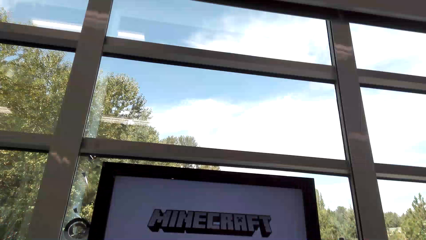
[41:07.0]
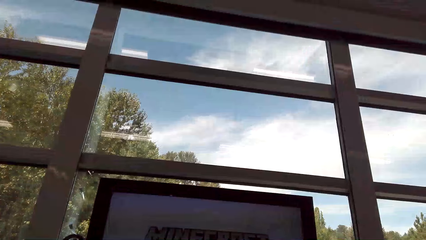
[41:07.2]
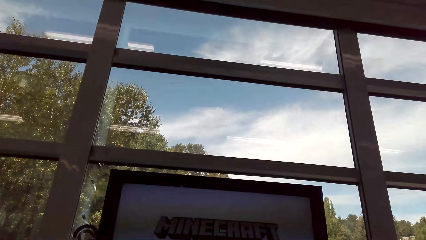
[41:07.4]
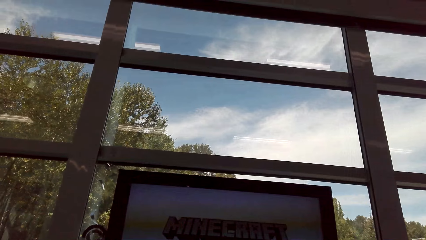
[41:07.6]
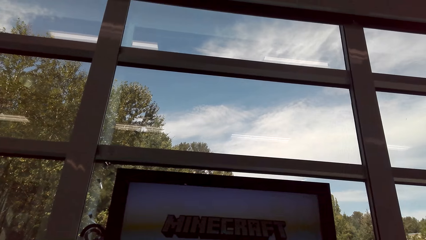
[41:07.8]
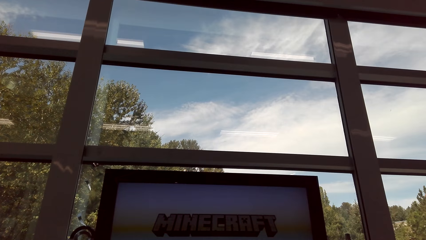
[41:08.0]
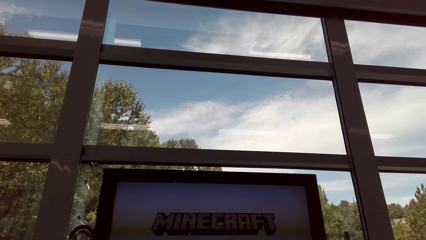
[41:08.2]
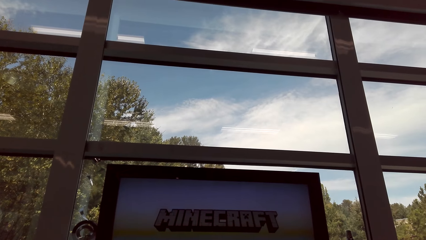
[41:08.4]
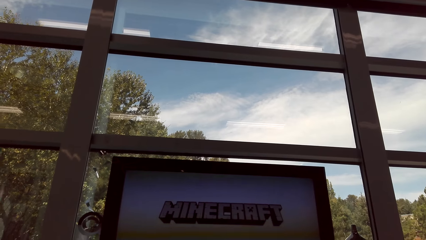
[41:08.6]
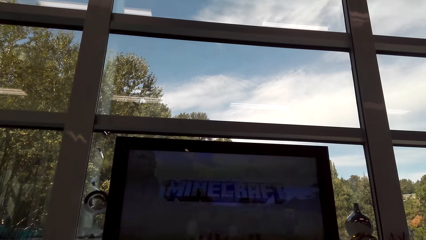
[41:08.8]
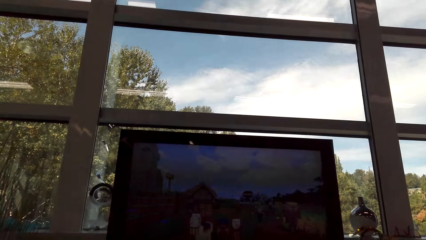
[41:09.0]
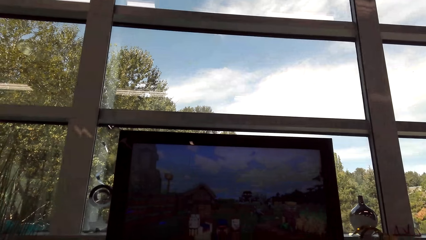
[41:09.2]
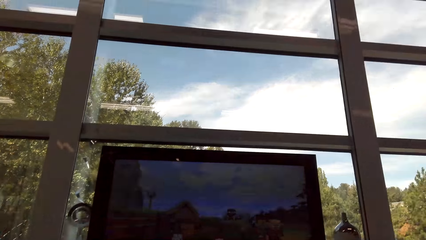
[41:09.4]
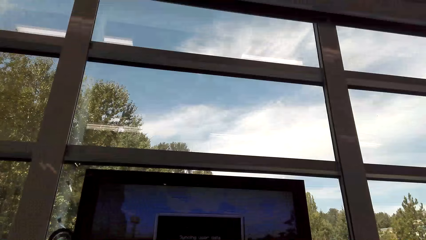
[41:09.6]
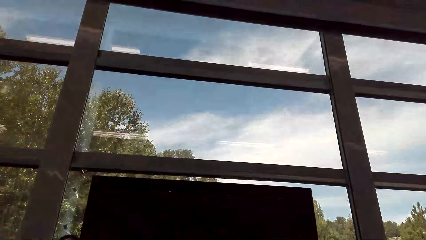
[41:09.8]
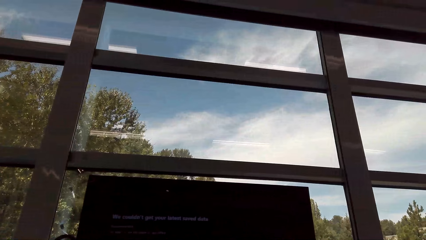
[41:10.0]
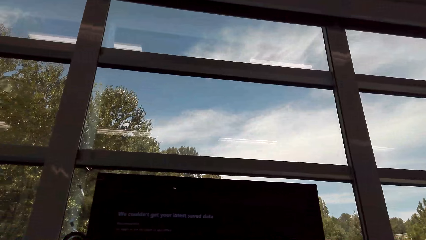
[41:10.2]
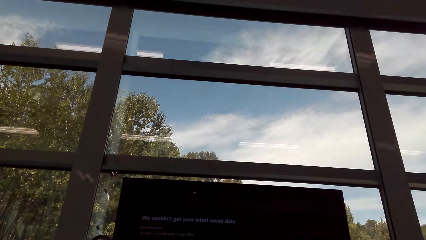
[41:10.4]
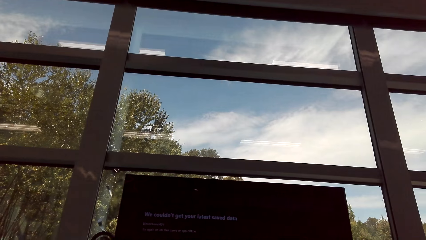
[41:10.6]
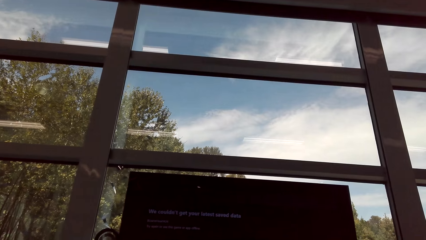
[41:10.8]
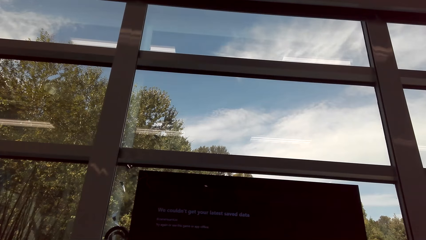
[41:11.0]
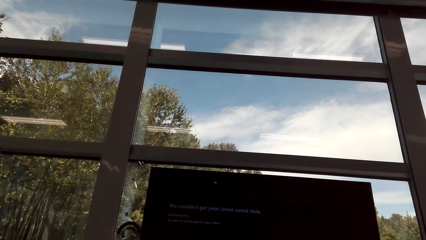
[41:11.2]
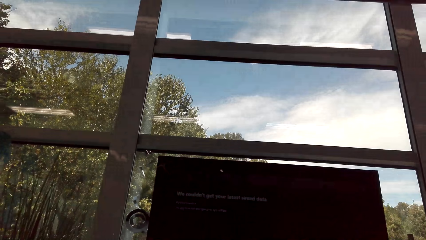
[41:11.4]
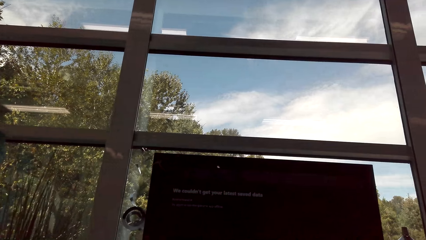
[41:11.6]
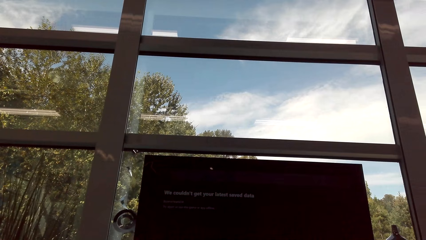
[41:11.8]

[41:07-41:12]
The camera wearer is asking about buttons A and B.

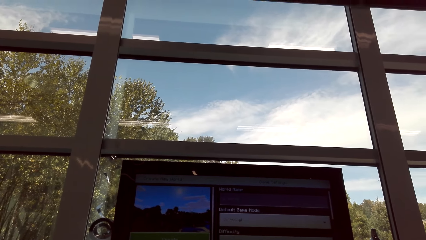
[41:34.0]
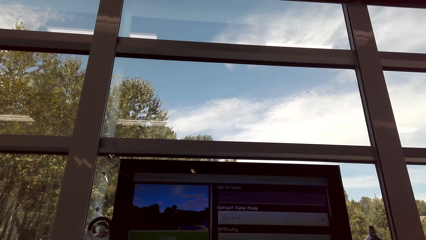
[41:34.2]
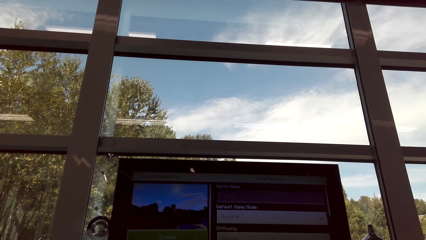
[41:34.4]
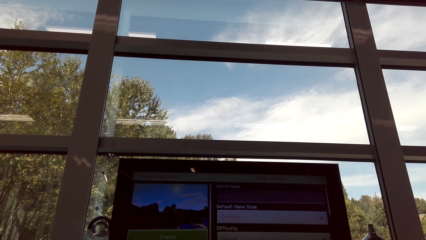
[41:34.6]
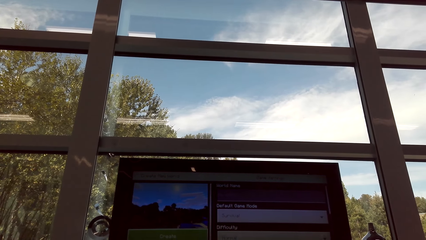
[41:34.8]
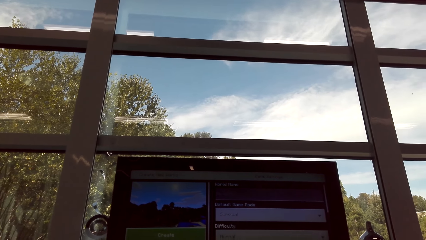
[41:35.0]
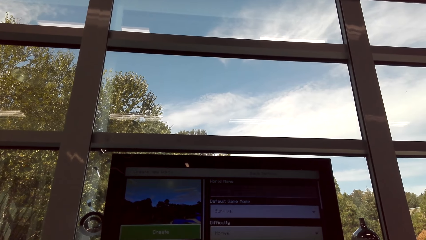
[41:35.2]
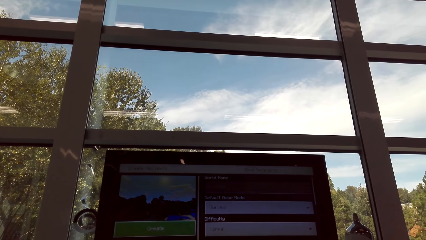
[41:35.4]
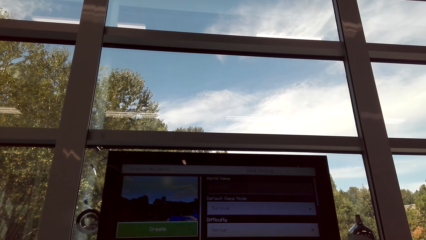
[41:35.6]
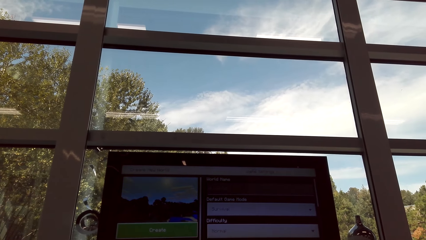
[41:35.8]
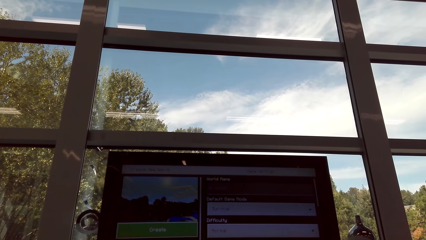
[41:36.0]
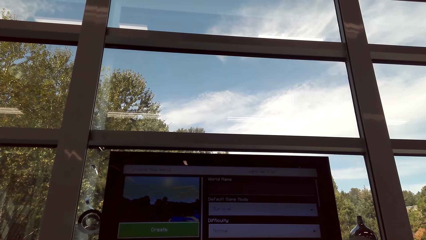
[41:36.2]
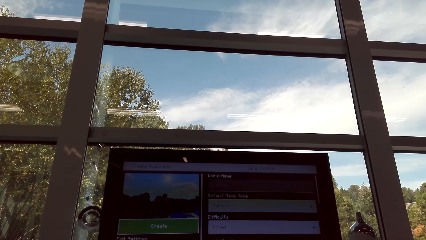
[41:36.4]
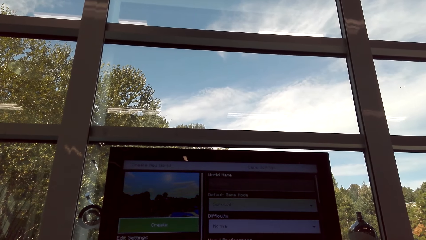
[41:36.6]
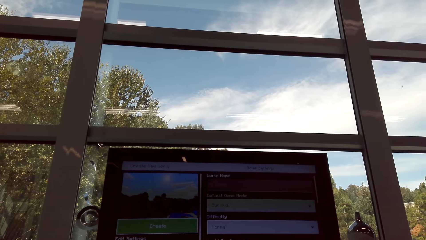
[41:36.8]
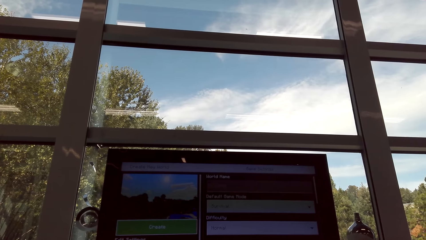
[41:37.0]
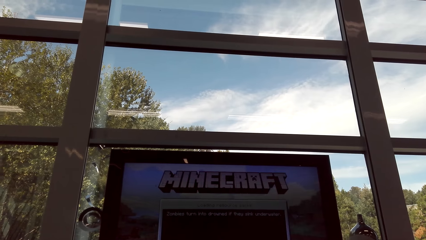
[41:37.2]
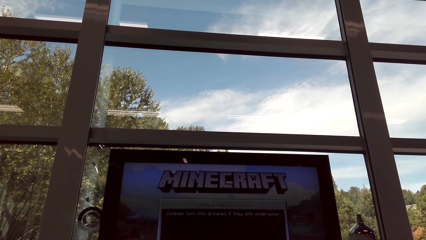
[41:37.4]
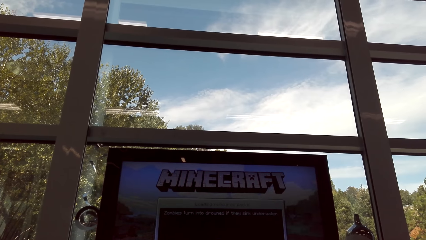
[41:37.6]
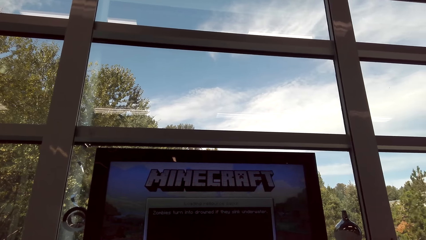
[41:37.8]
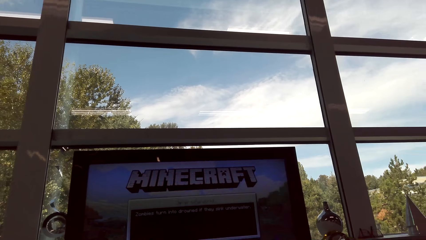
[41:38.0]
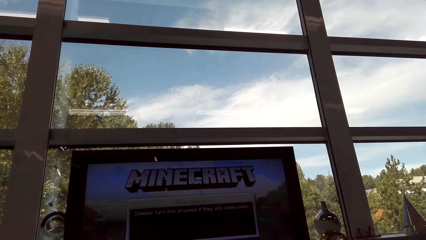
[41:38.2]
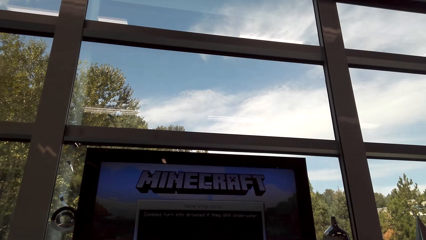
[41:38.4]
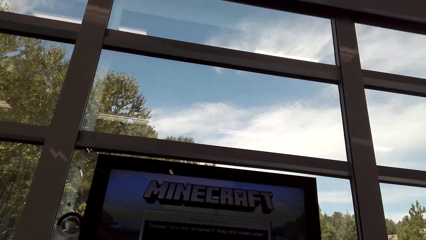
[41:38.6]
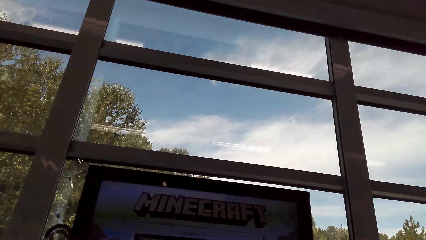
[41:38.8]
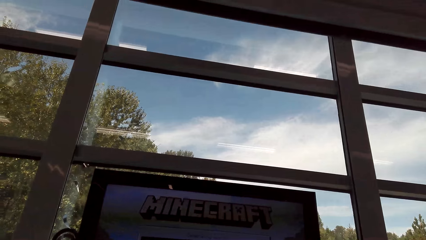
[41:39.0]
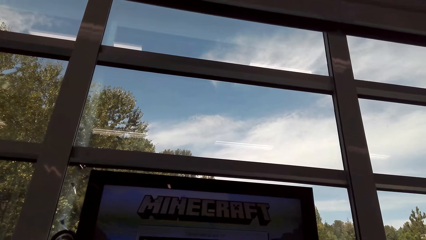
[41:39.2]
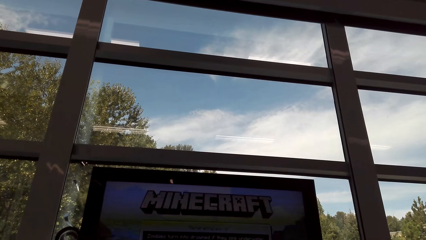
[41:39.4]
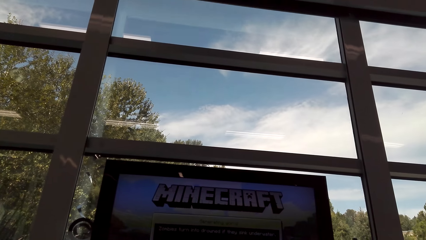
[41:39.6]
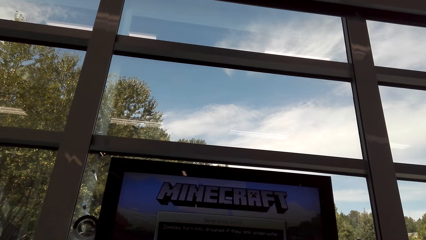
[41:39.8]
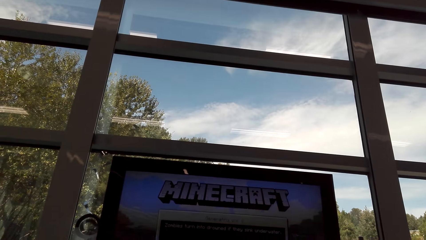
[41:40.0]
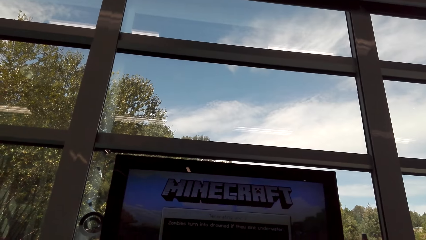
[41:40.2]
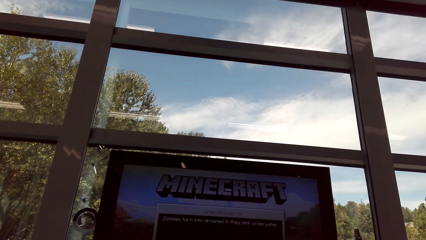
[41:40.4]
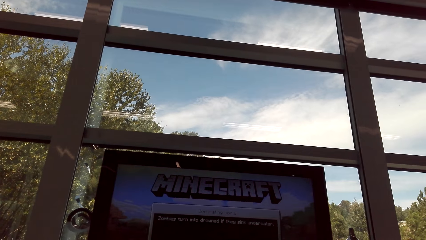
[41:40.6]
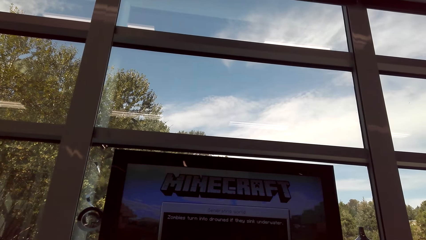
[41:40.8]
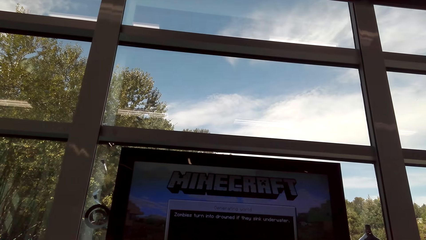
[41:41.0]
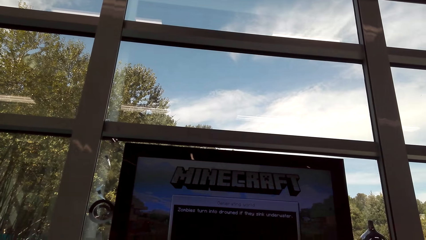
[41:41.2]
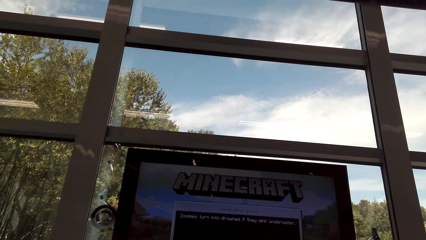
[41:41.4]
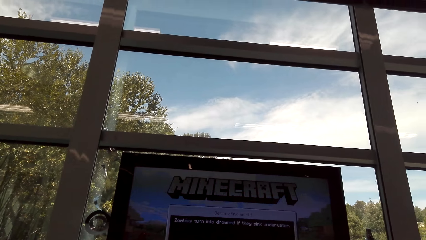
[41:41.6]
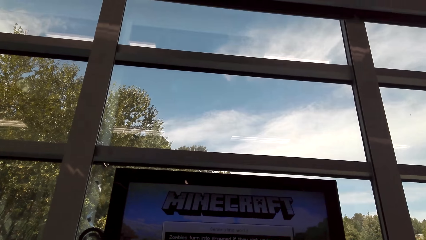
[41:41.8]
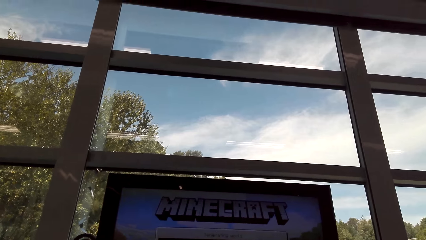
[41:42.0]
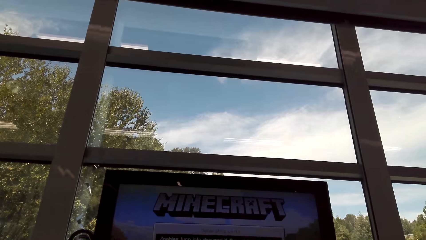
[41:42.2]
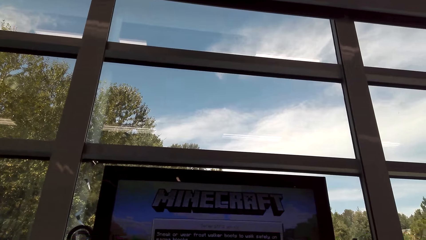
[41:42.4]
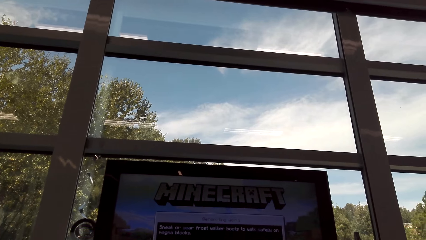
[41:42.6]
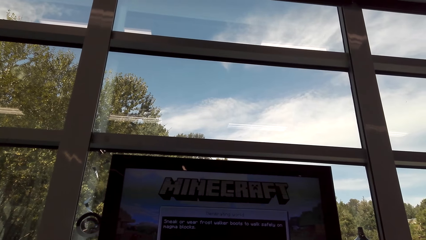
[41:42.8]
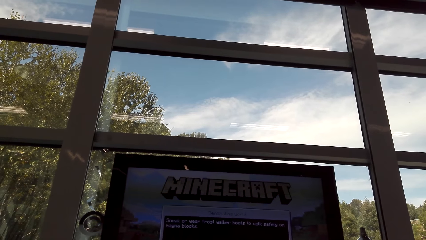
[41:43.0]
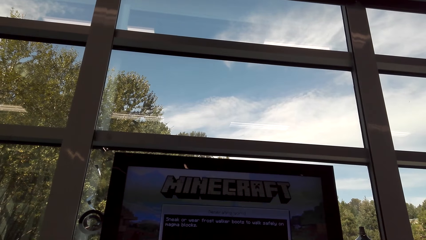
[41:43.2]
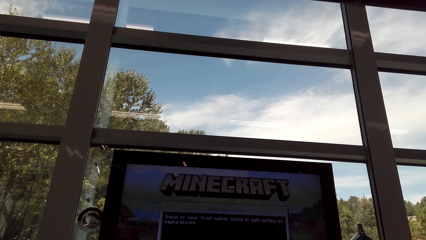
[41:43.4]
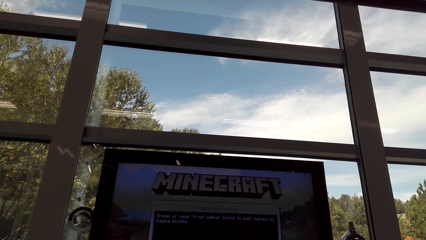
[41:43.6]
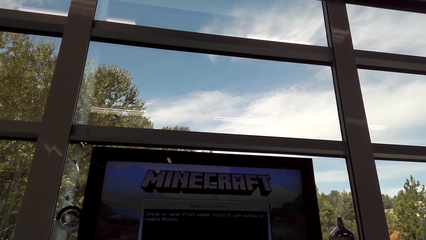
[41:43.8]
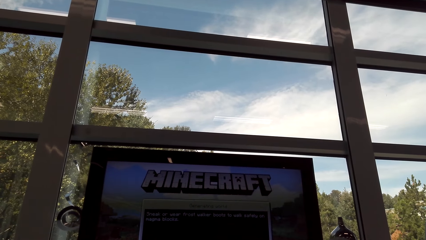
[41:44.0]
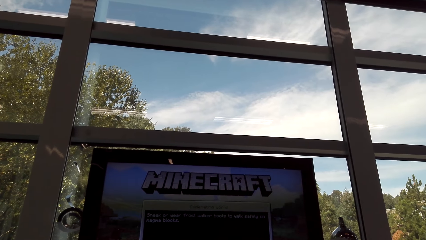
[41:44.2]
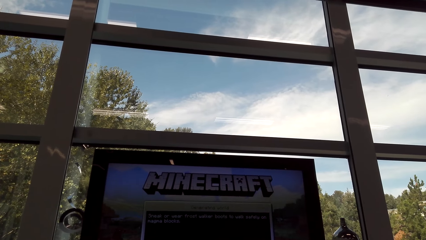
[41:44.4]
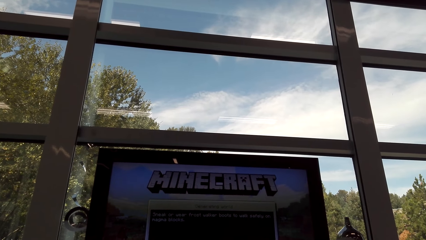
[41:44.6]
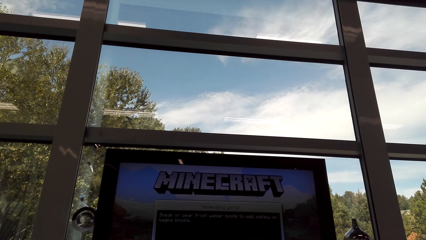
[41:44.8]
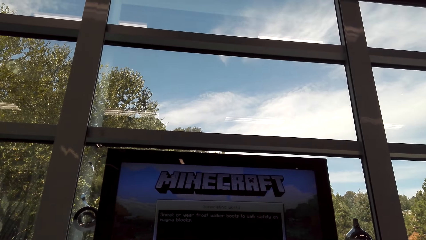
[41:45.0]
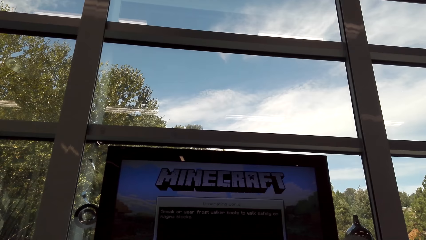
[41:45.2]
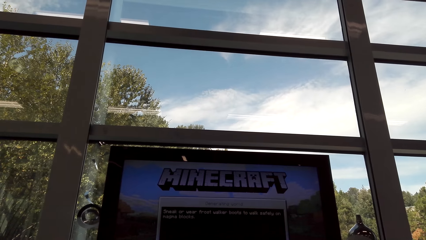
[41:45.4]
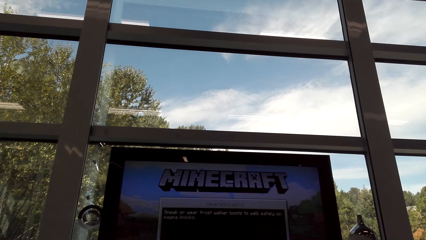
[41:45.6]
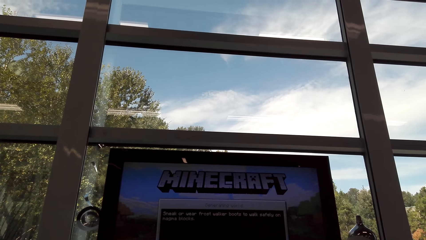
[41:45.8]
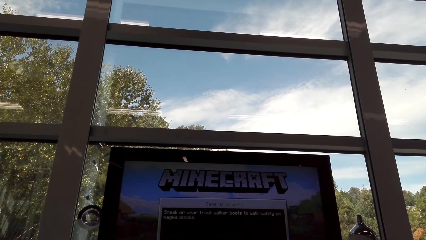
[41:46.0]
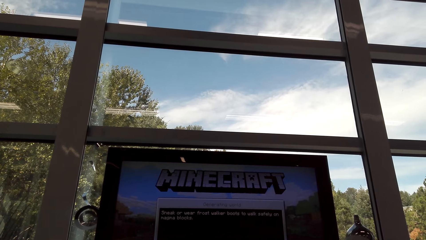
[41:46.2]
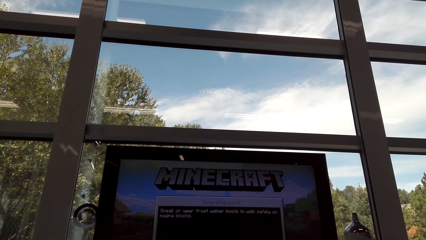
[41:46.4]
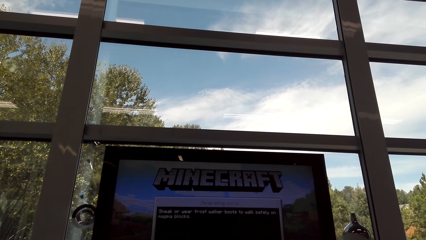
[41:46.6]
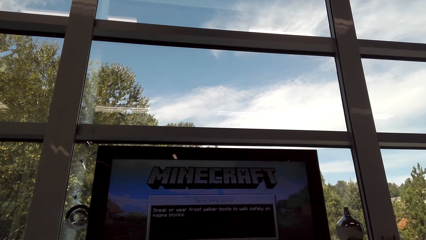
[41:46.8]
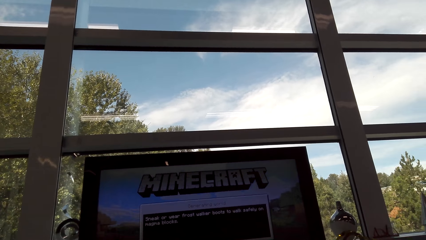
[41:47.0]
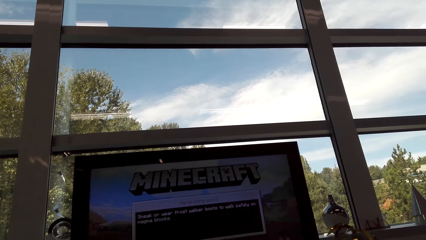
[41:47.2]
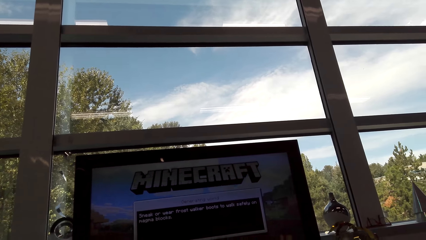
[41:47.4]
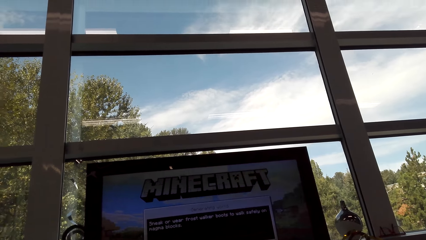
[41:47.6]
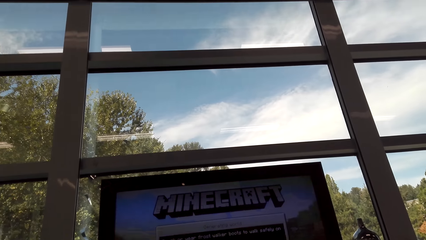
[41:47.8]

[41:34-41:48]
The camera wearer is looking at the television.
